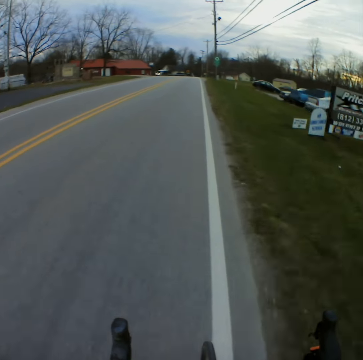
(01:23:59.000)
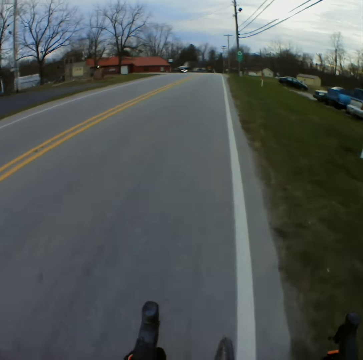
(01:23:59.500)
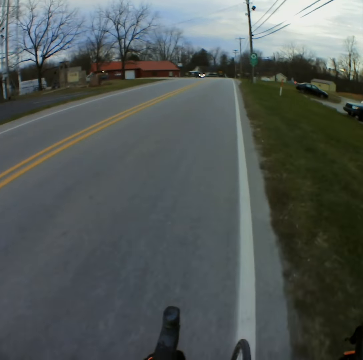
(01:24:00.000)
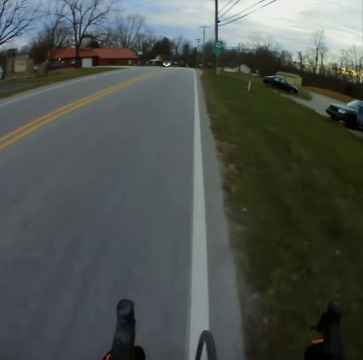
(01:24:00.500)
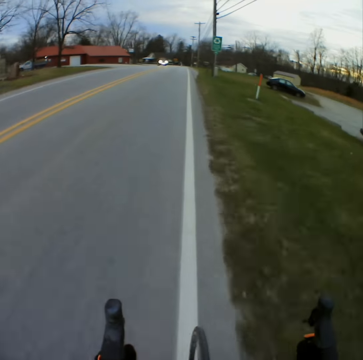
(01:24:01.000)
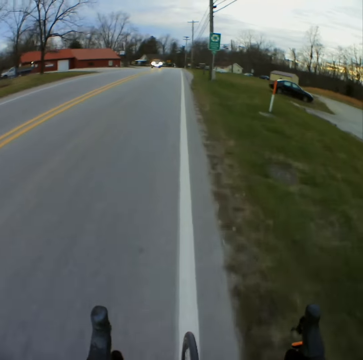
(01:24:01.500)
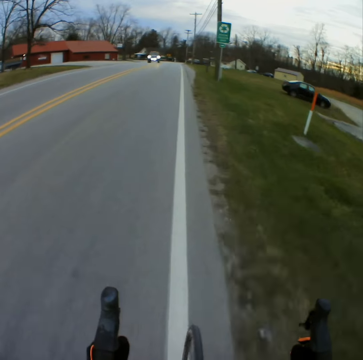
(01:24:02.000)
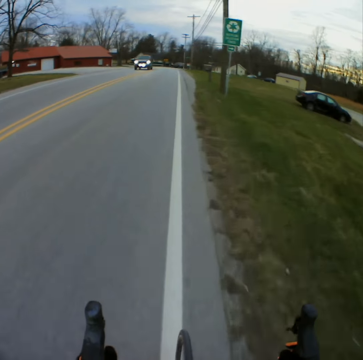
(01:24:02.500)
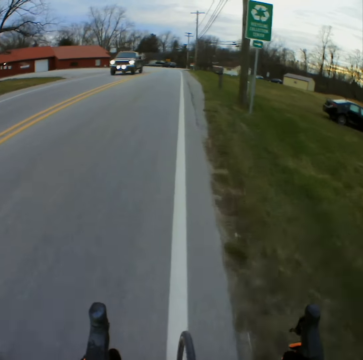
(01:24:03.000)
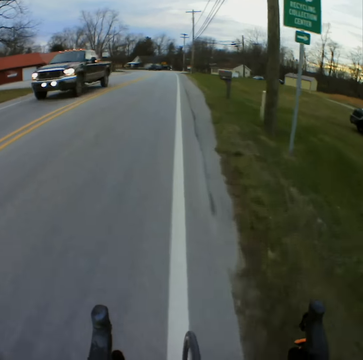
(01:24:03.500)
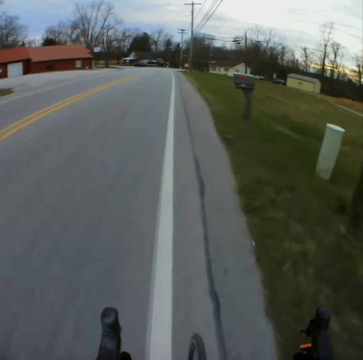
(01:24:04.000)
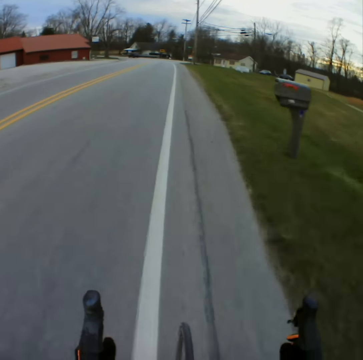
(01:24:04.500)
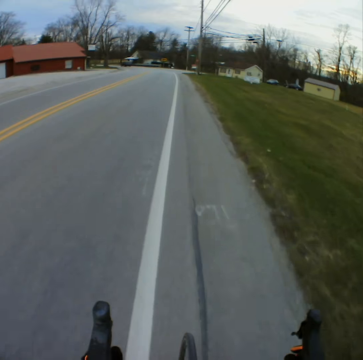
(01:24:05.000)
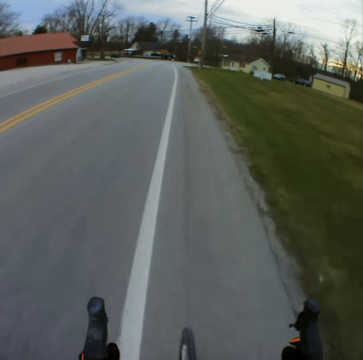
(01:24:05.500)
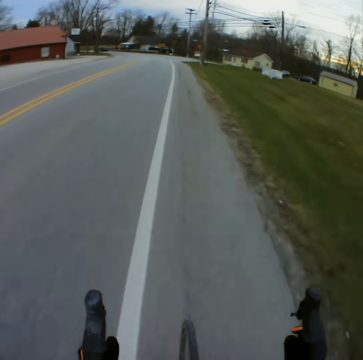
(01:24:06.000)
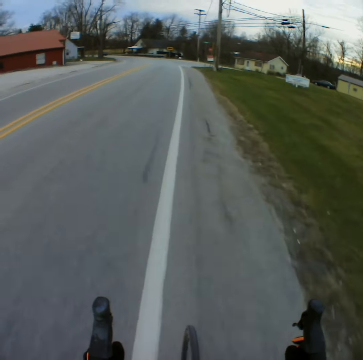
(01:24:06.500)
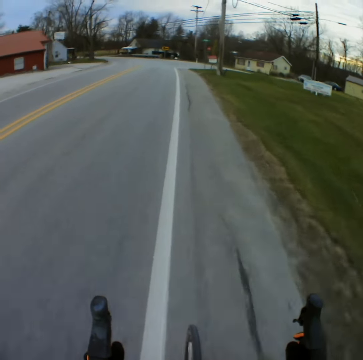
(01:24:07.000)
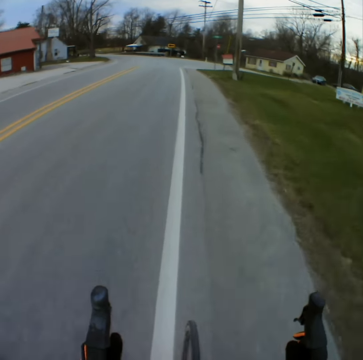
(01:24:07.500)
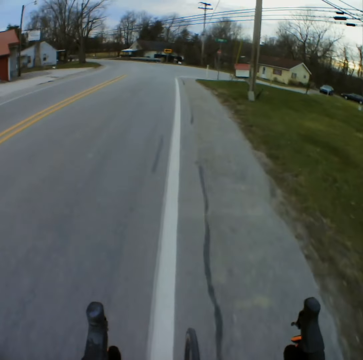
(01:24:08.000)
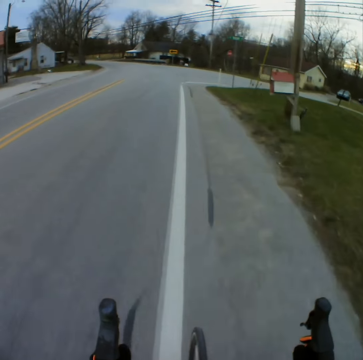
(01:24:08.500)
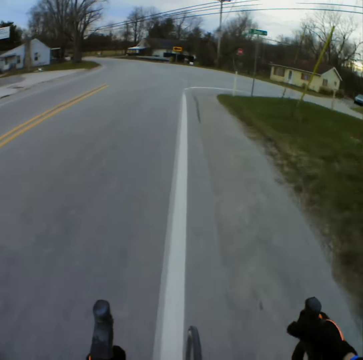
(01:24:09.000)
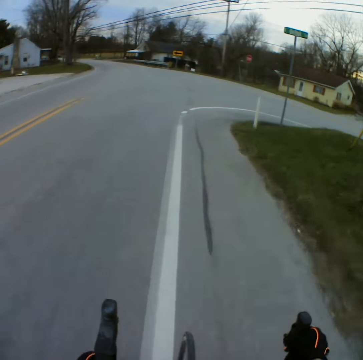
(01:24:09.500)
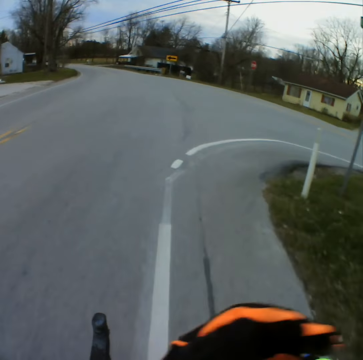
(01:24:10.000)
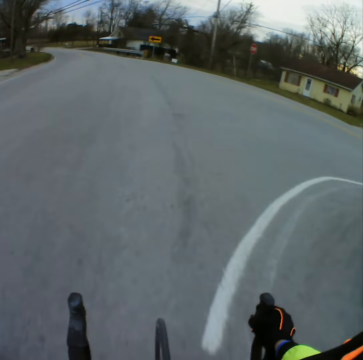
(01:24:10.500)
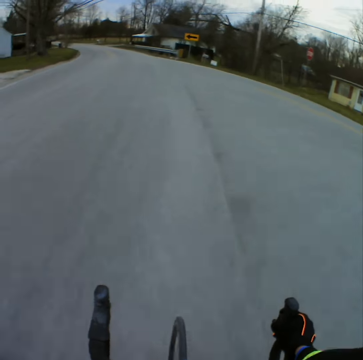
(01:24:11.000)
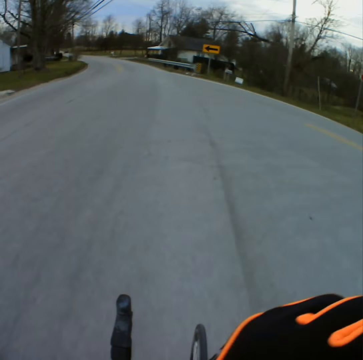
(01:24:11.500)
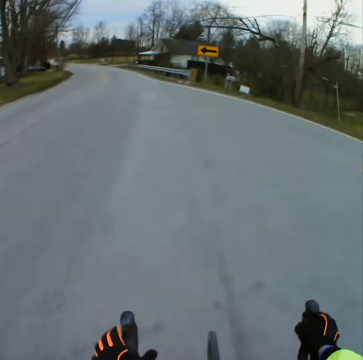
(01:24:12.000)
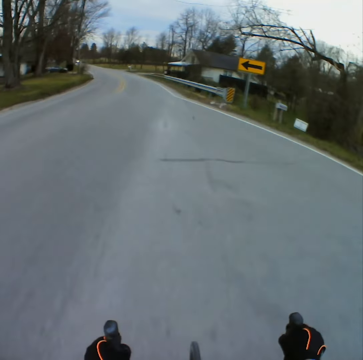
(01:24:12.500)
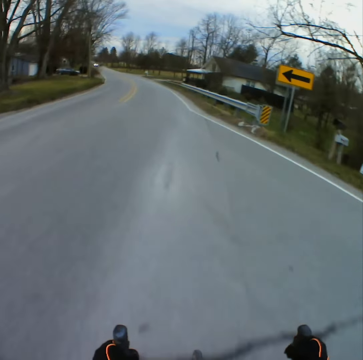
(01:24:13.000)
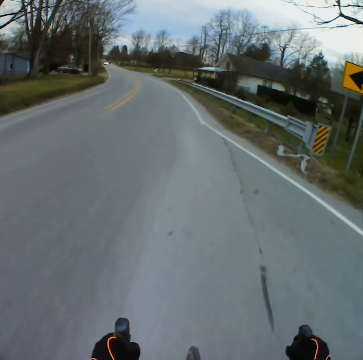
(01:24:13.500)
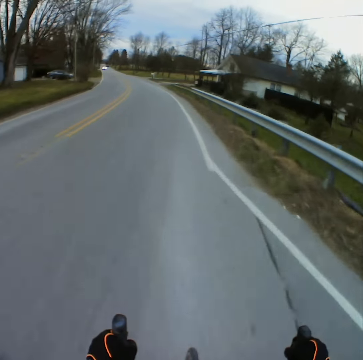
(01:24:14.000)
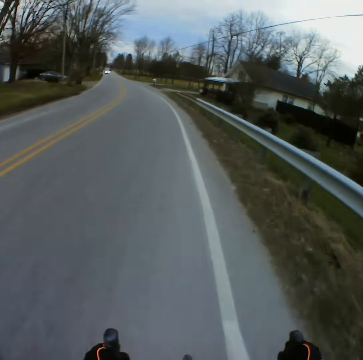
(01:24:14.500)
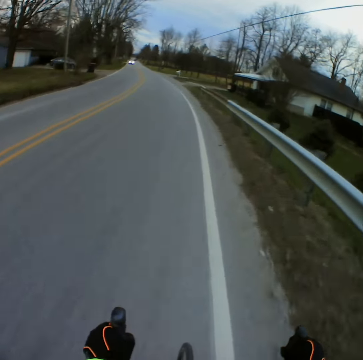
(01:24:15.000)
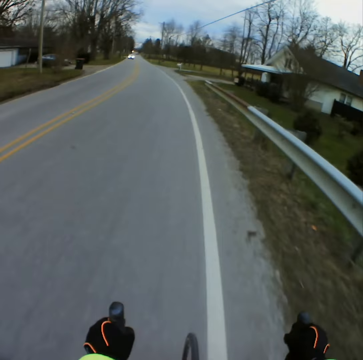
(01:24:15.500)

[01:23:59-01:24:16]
The camera wearer approaches the car in front. They overtake the car. They move the right hand on the bicycle handle. They move the left hand to the face. They move the left hand on the bicycle handle. They approach the car in front.

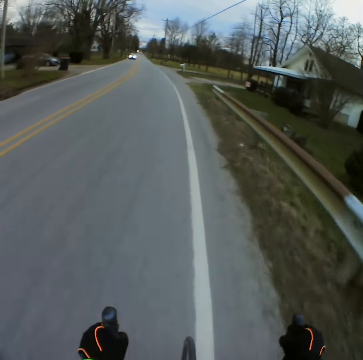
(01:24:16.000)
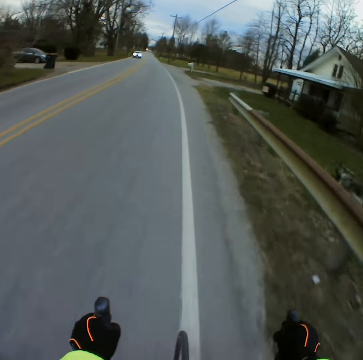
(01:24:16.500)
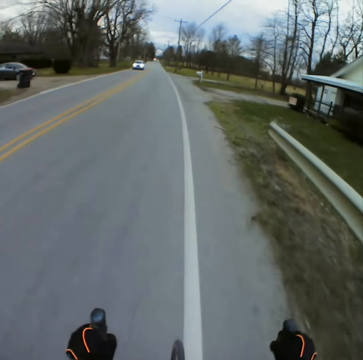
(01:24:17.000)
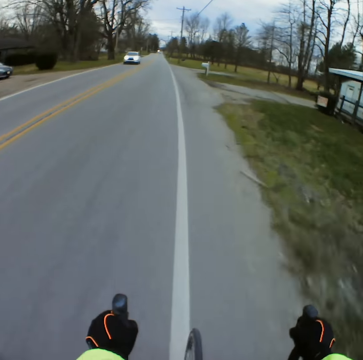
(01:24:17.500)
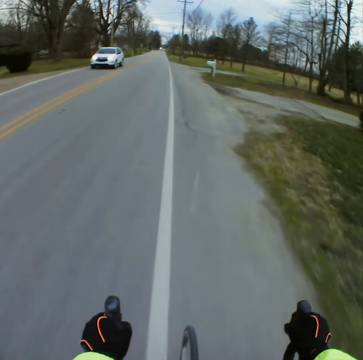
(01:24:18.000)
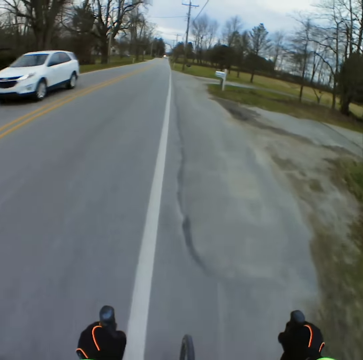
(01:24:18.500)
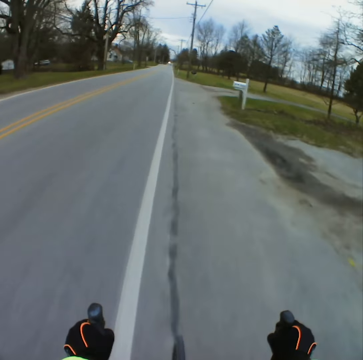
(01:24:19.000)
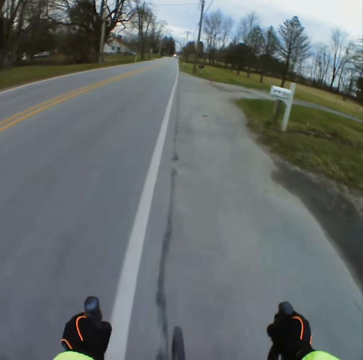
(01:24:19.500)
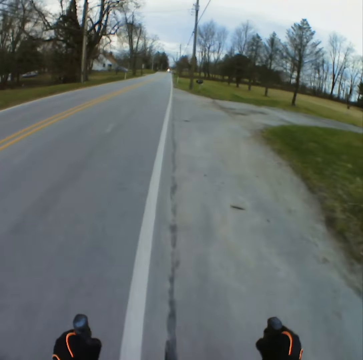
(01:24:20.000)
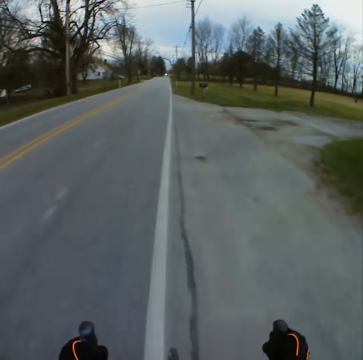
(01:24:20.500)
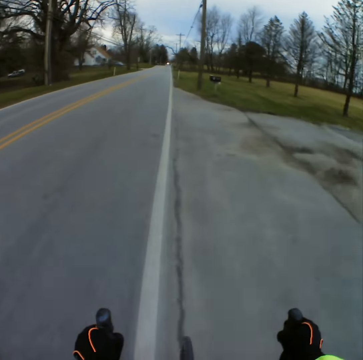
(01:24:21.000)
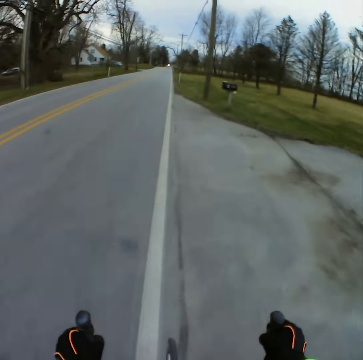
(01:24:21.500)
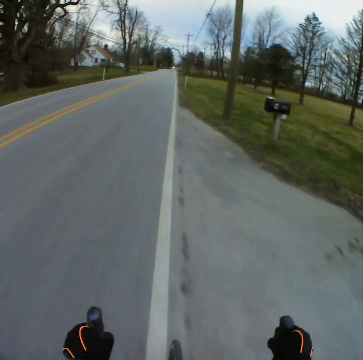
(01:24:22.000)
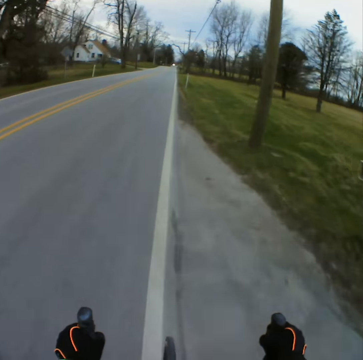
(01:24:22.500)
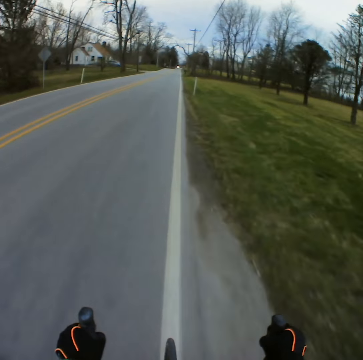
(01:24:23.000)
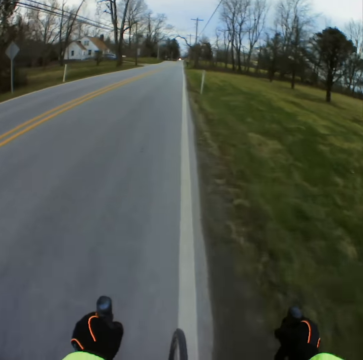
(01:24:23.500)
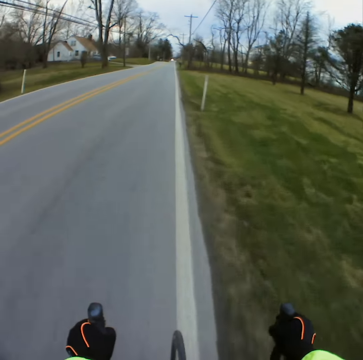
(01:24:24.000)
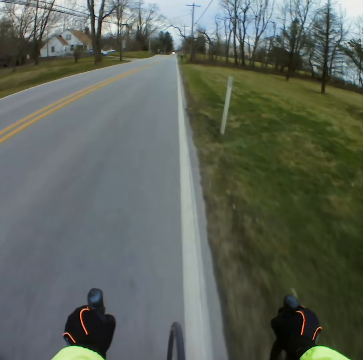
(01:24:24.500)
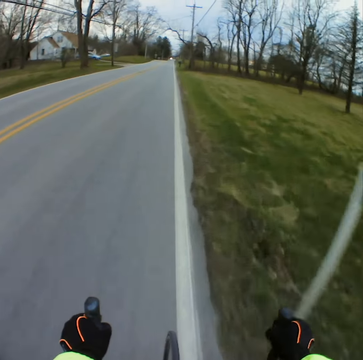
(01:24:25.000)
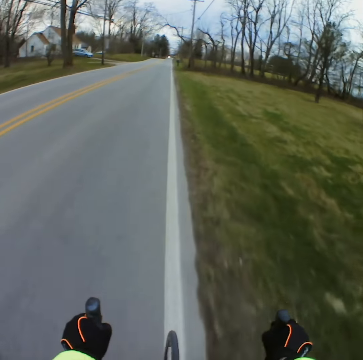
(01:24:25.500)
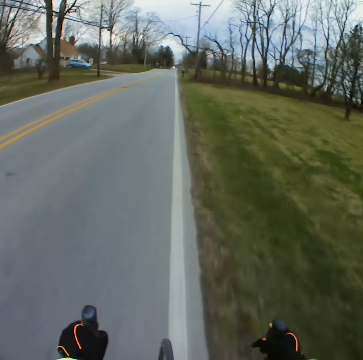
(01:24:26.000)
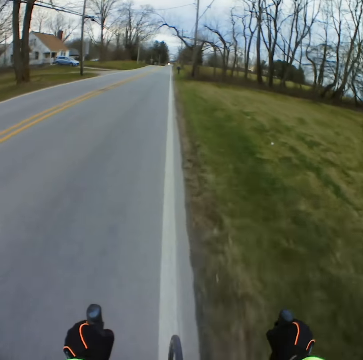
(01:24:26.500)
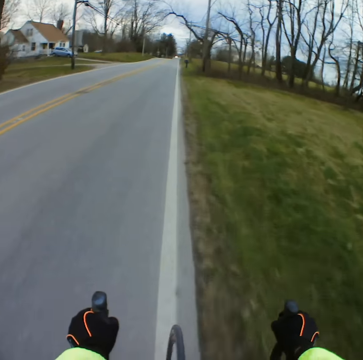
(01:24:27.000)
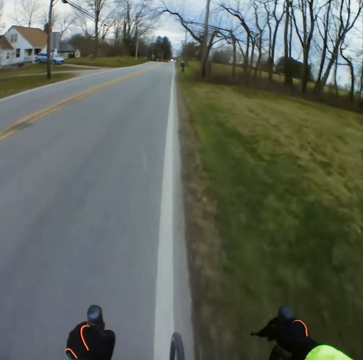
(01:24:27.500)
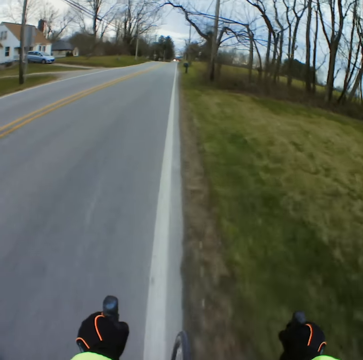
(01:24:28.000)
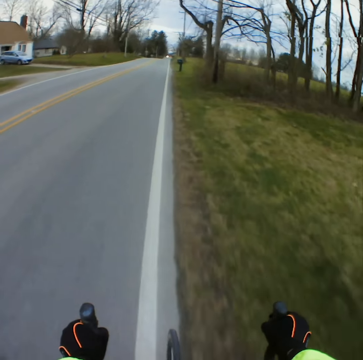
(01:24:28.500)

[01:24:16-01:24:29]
The camera wearer overtakes the car. They adjust the bicycle speed on the right handle.

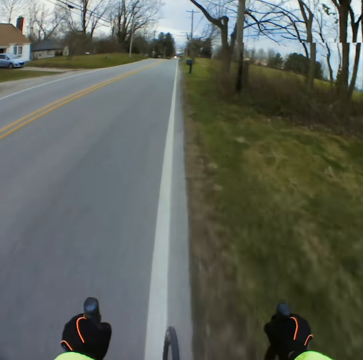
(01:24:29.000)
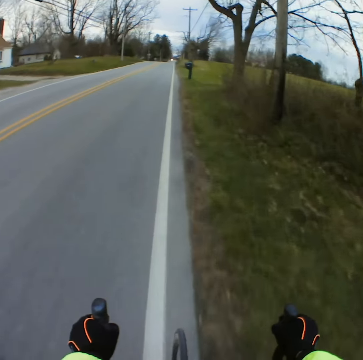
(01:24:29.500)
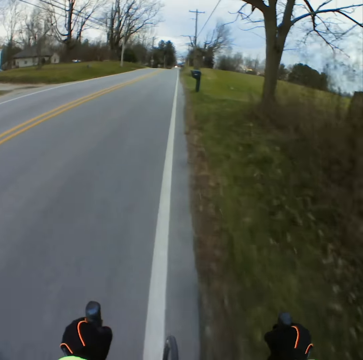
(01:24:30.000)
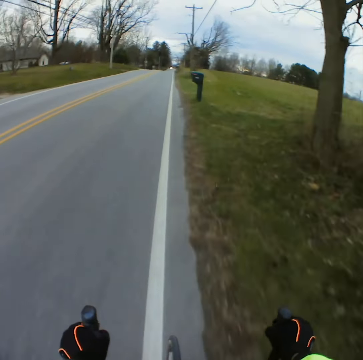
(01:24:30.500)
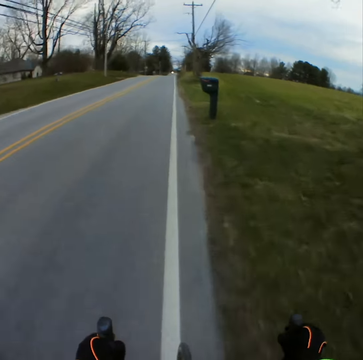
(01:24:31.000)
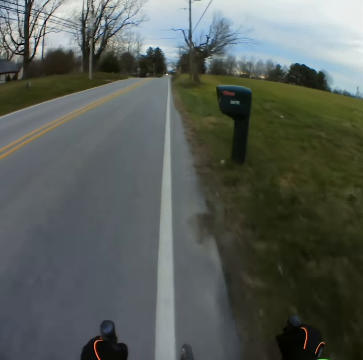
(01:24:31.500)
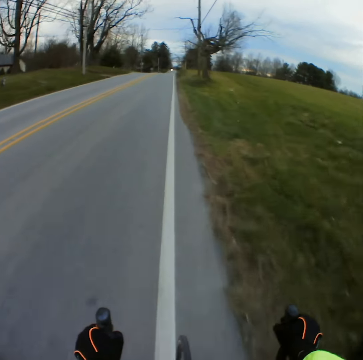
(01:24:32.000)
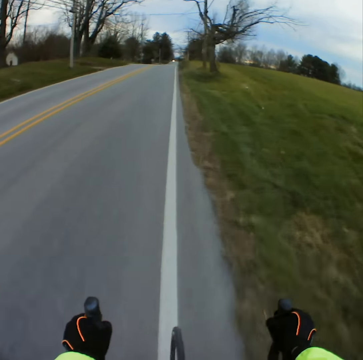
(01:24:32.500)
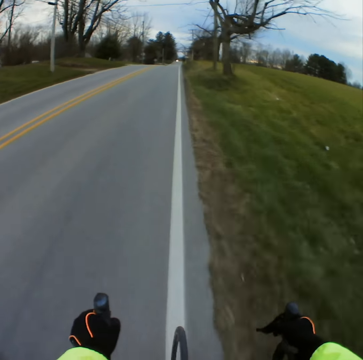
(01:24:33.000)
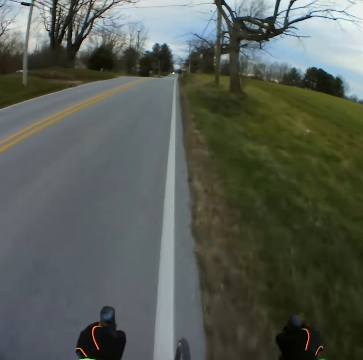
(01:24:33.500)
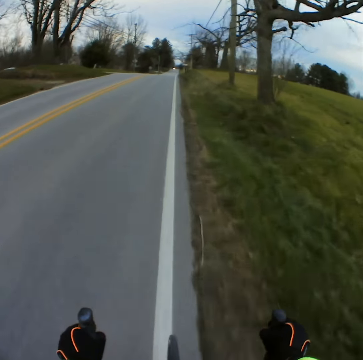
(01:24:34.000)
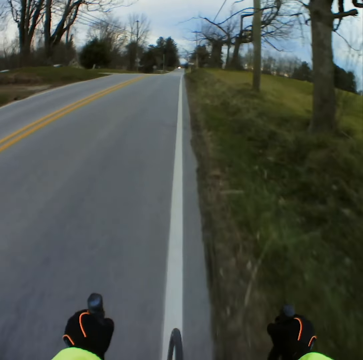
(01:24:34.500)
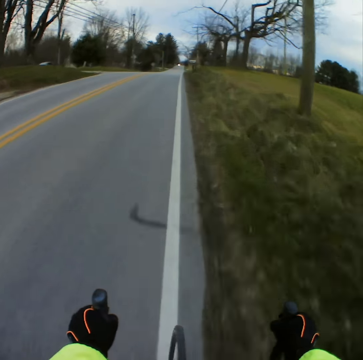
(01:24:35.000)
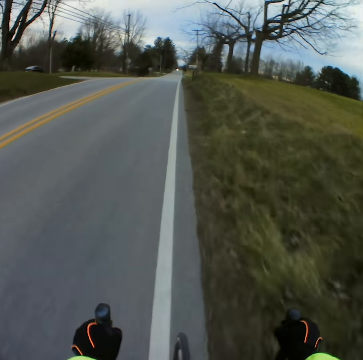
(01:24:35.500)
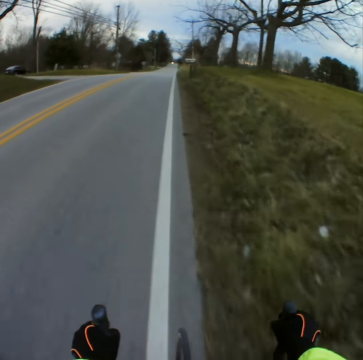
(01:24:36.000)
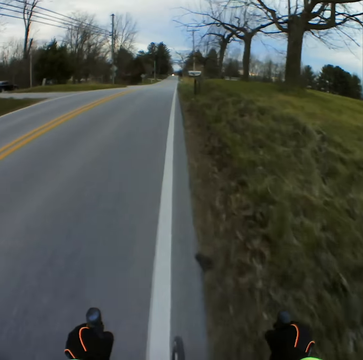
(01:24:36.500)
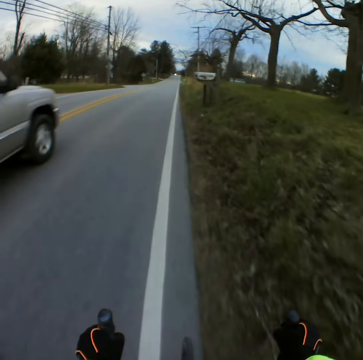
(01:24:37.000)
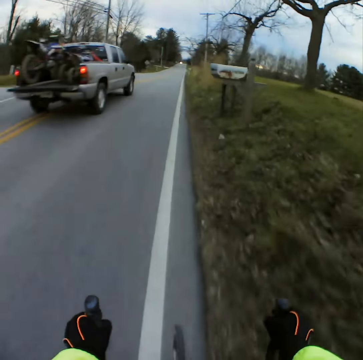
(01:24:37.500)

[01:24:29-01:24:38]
The camera wearer overtakes by the car.
